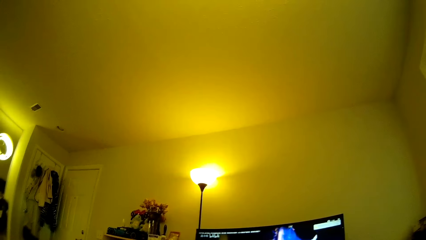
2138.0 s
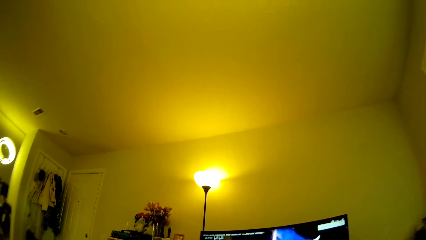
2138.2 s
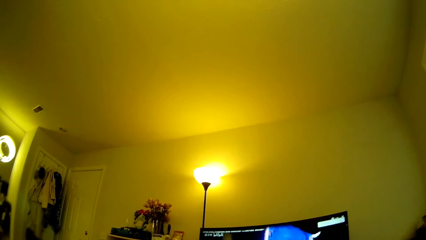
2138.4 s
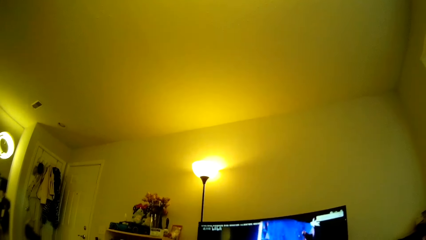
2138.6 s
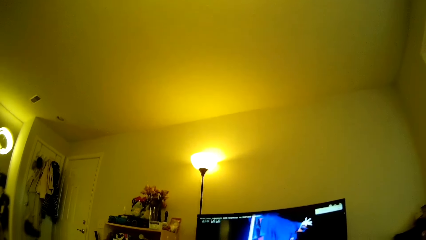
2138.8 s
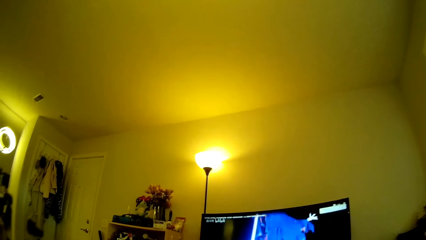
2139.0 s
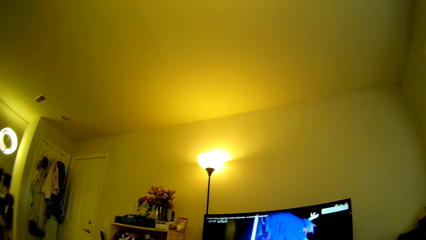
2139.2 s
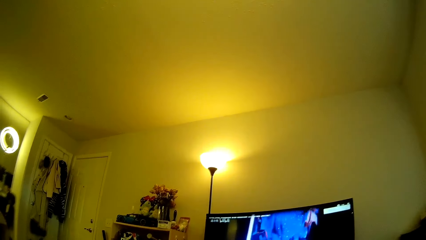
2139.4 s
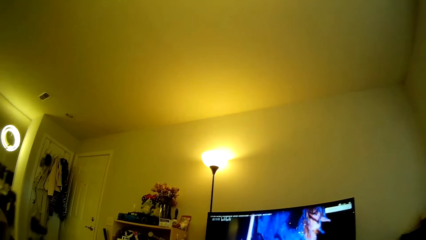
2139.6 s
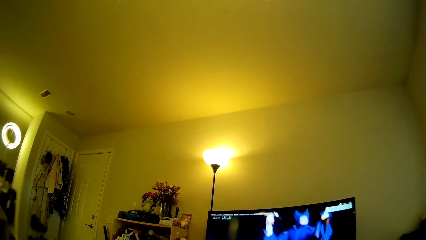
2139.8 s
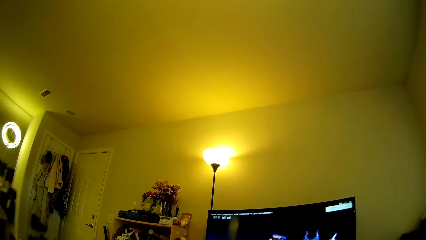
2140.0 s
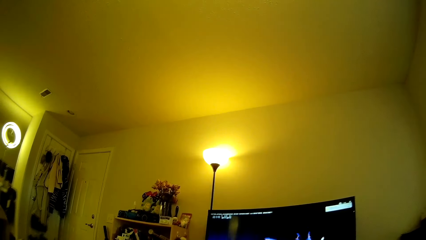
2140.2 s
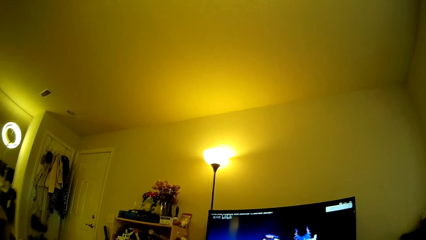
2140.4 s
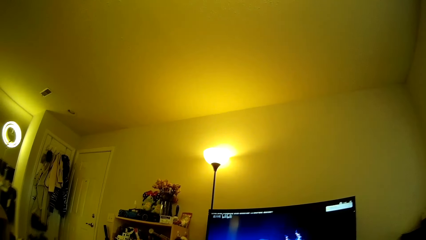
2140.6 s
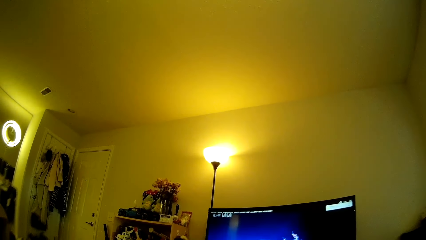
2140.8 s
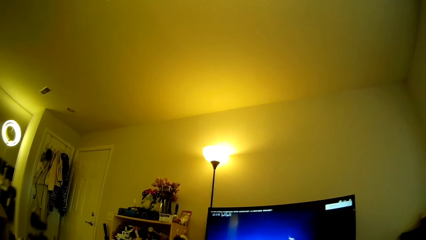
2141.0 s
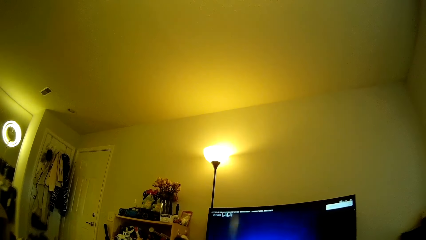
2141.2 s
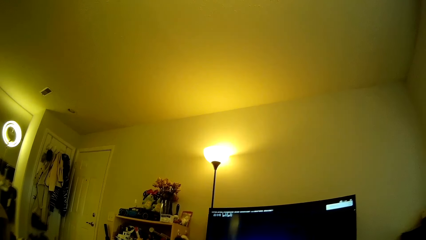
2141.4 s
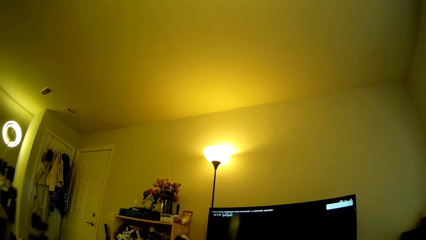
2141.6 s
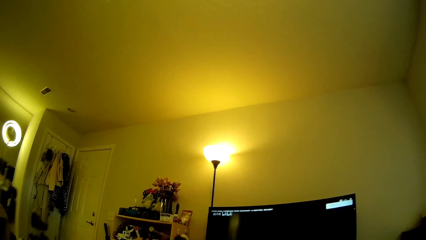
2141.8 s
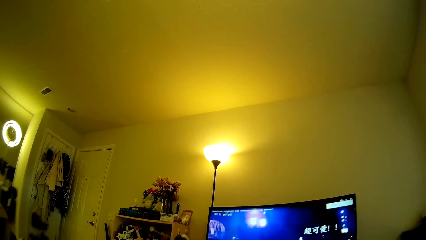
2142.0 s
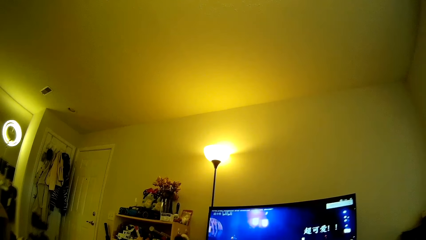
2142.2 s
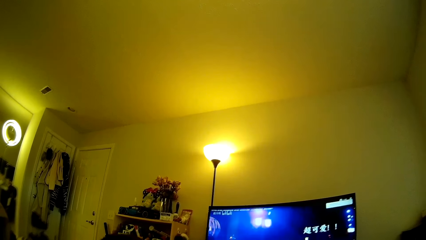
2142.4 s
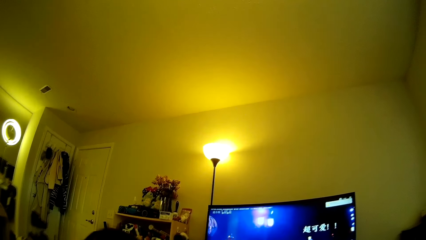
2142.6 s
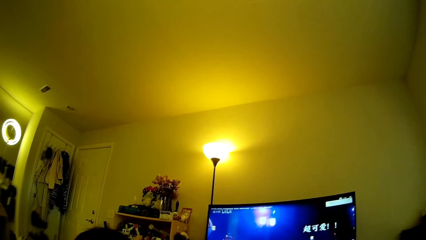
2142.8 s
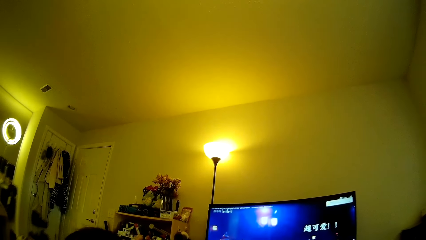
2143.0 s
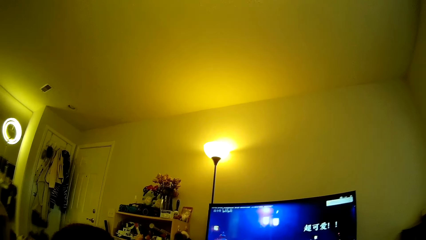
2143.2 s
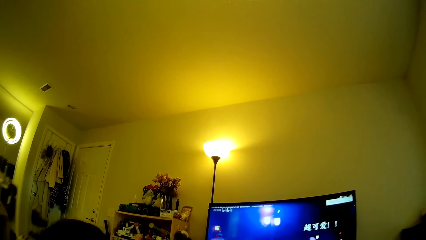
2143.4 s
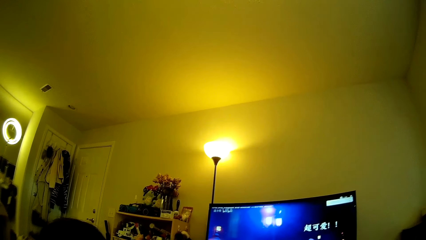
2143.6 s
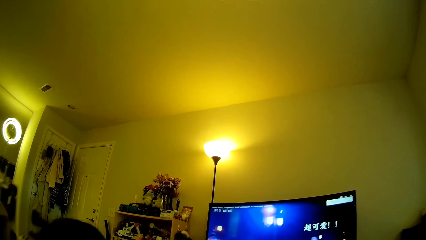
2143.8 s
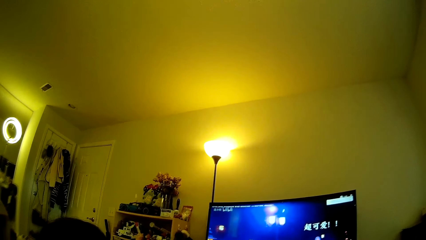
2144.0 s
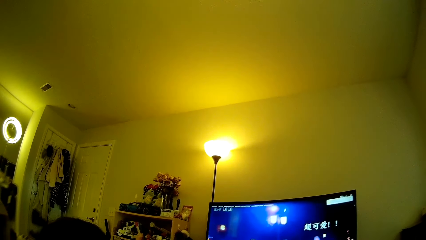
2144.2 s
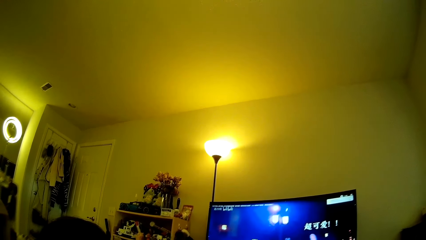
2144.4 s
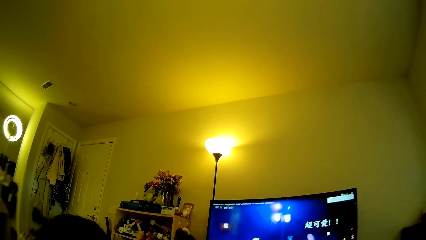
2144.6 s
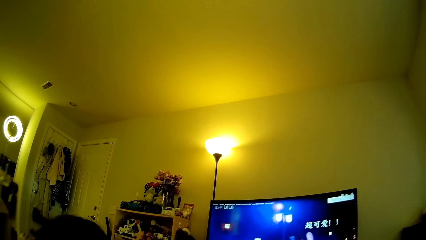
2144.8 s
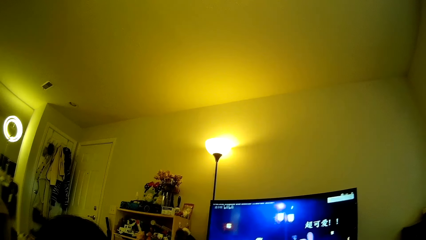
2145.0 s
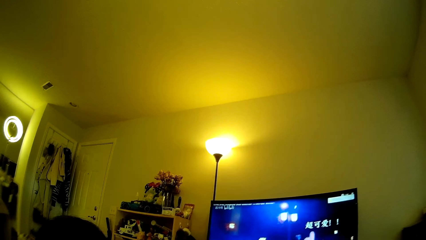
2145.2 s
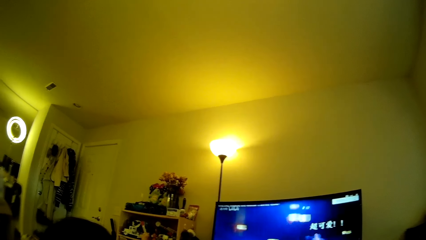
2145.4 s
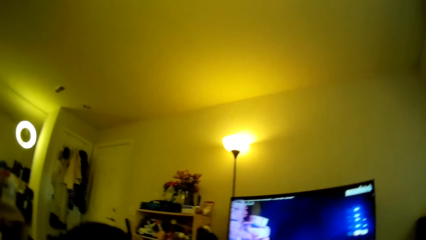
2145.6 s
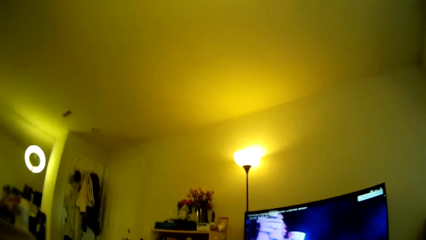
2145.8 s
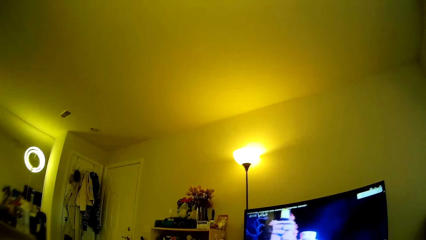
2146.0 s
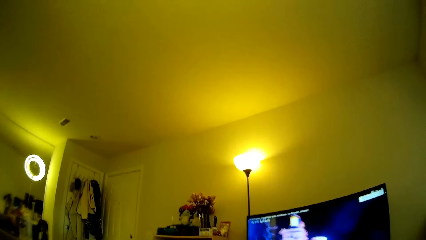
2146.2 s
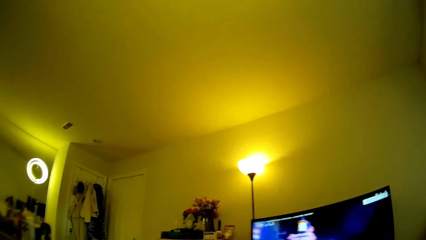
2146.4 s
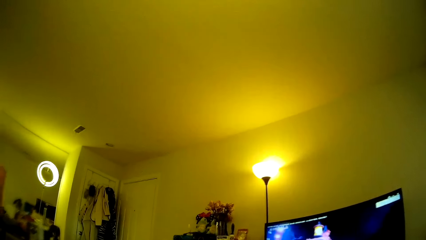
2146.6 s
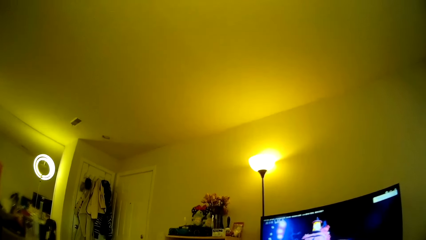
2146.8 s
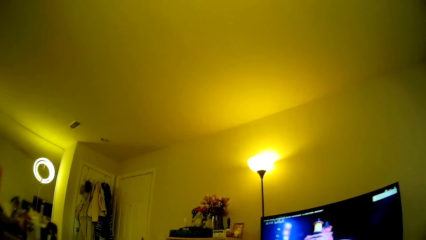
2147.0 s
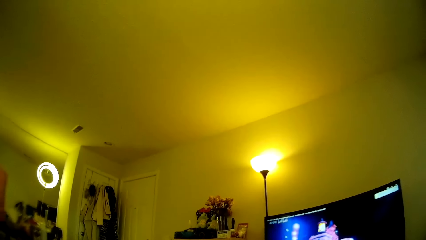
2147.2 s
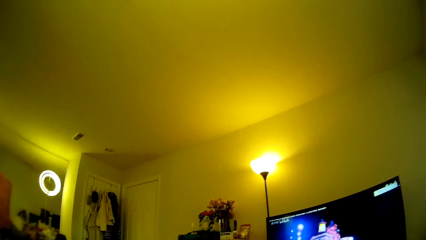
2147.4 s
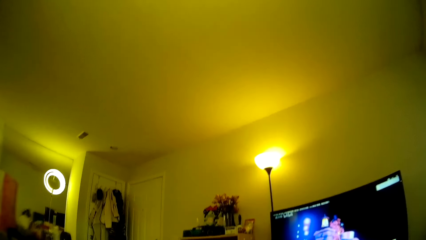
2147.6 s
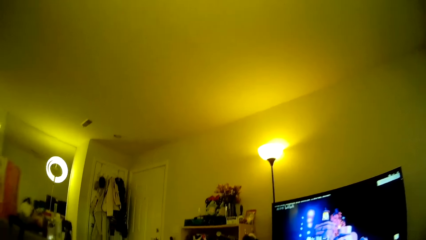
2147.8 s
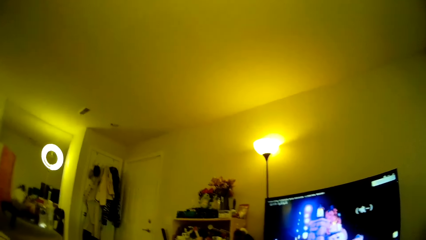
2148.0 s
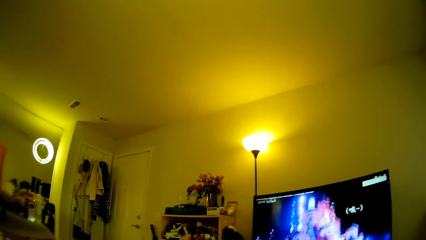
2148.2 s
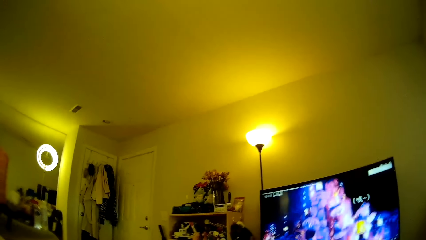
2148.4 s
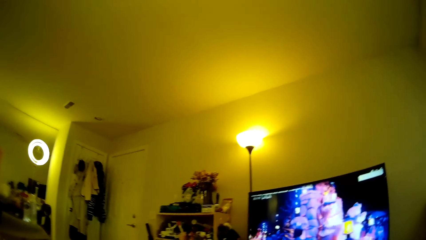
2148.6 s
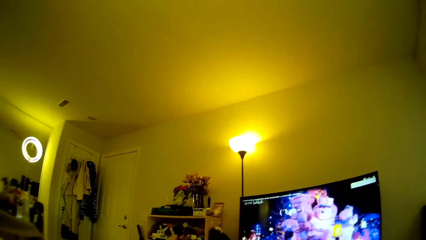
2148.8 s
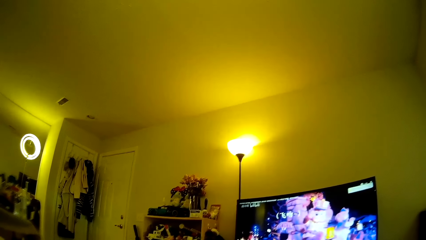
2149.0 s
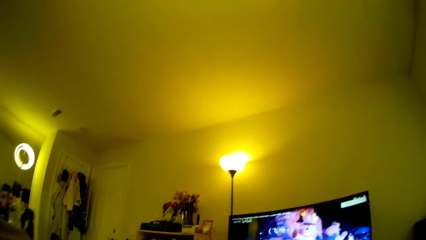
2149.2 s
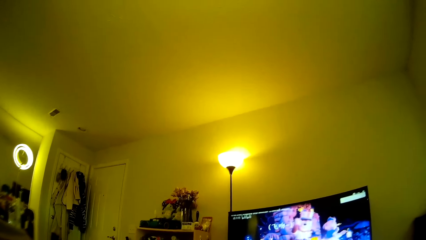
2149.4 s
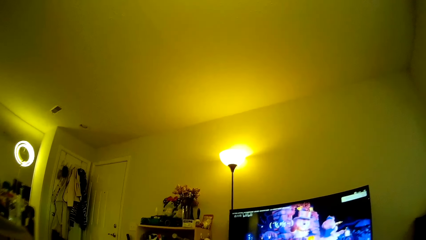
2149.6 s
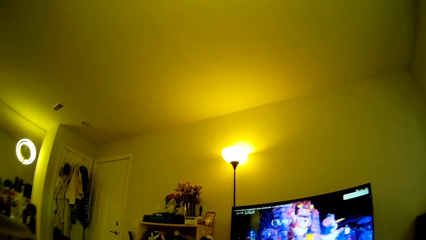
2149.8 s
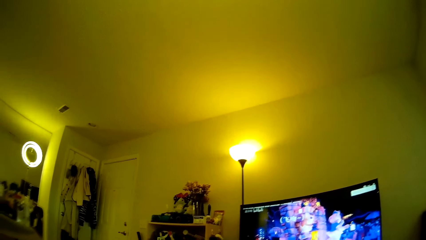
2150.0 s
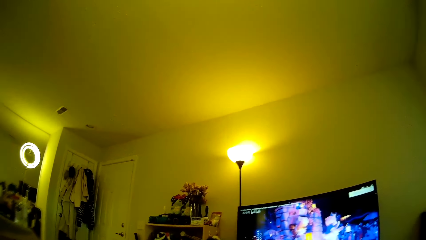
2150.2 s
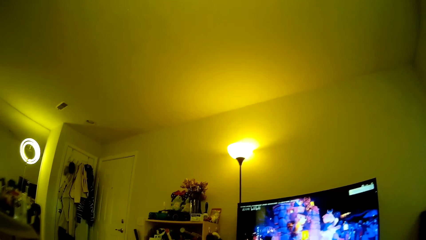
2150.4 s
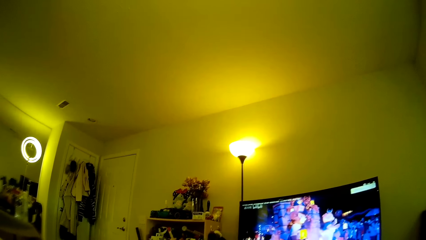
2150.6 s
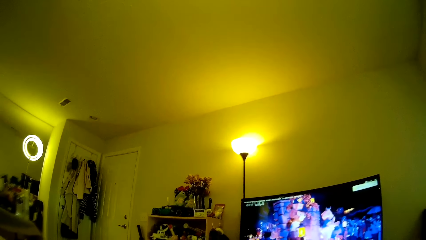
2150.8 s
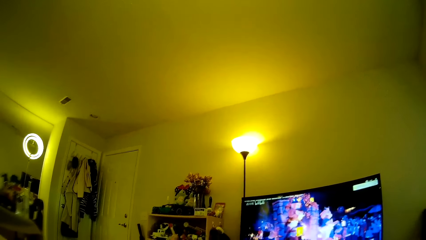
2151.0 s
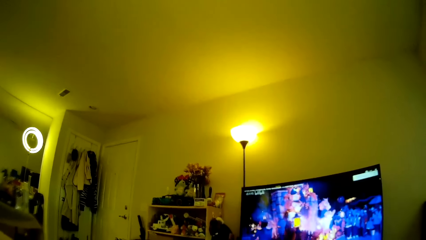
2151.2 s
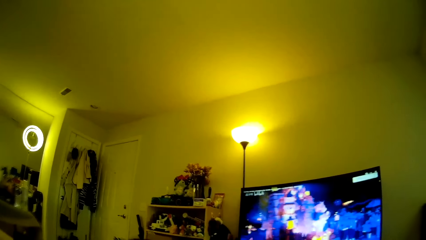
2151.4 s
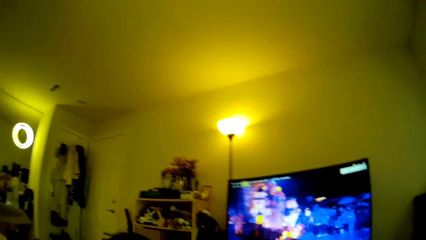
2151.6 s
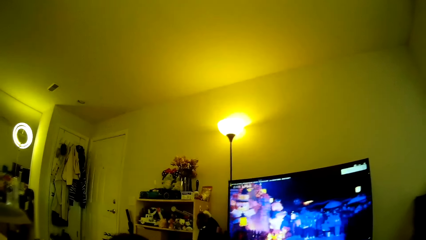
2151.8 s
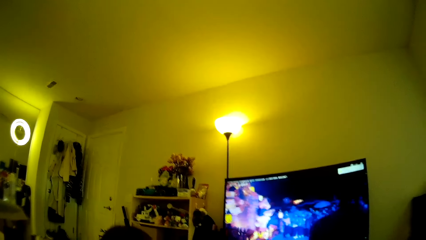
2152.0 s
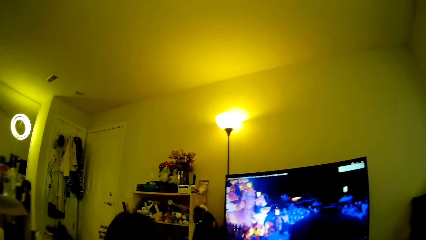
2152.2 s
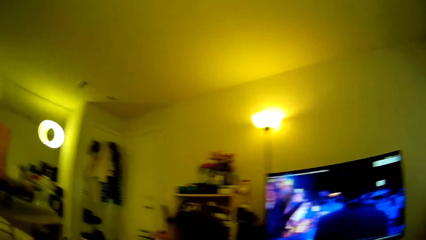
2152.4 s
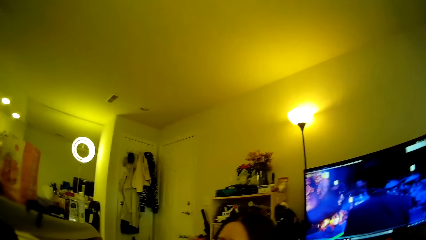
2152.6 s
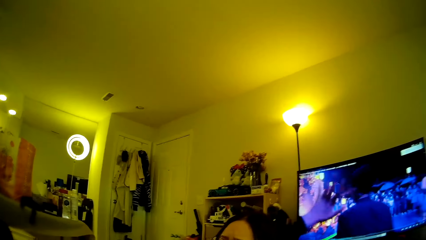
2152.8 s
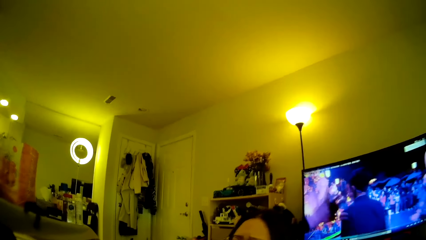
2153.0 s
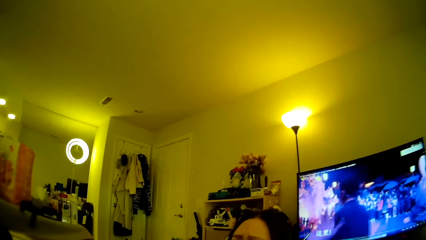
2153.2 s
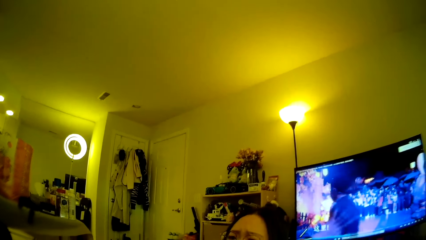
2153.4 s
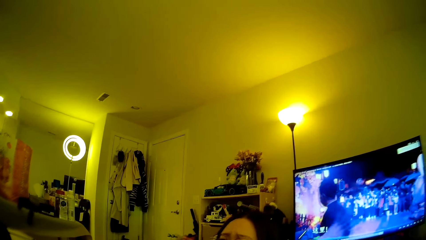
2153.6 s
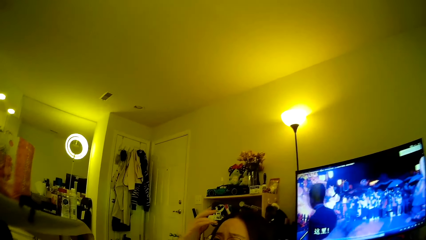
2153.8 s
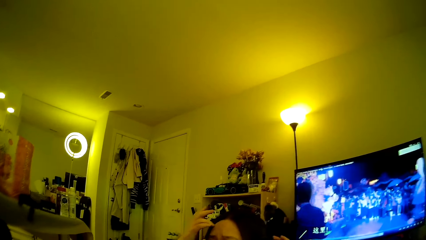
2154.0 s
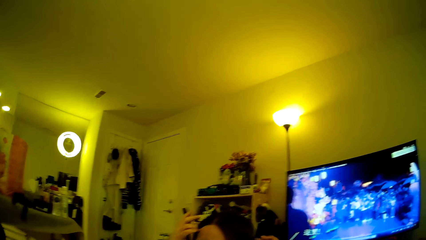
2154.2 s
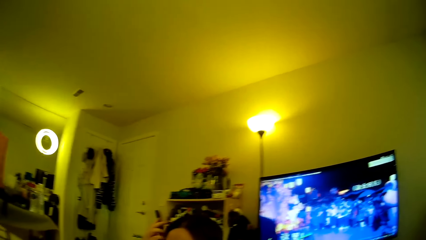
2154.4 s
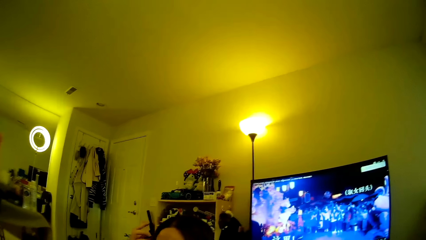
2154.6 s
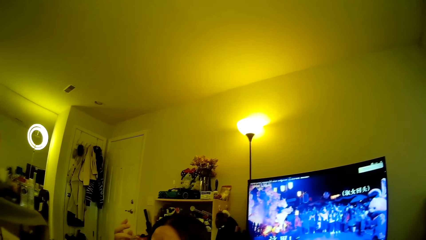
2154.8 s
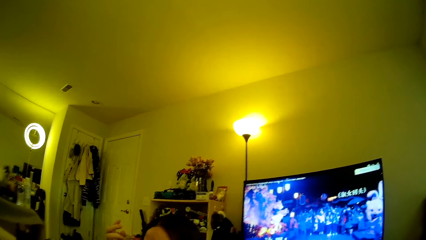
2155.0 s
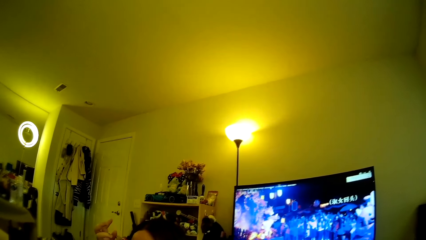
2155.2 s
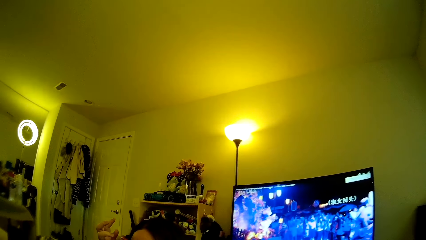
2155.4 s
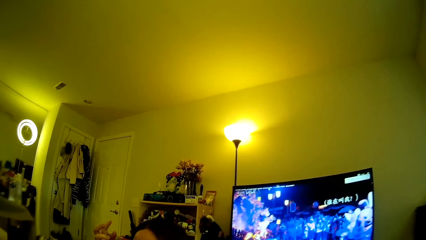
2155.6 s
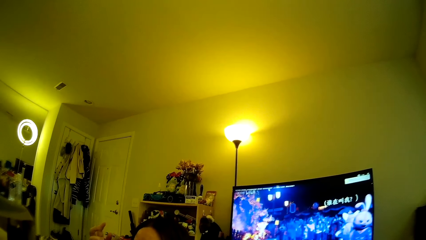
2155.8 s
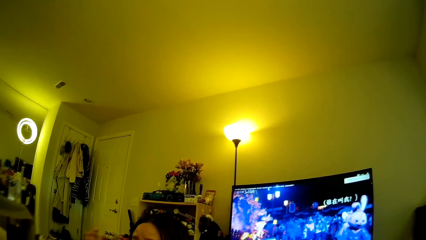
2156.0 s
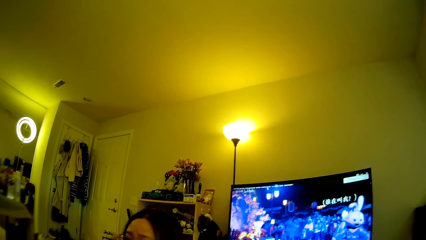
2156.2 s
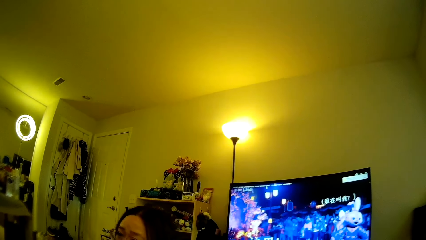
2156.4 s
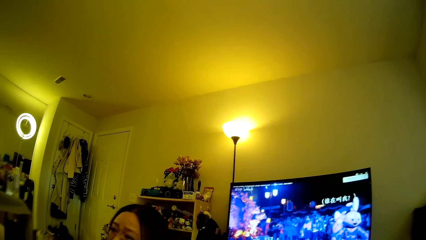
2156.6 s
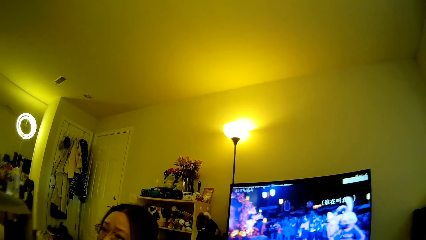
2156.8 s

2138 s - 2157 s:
A lady touches the hair. The lady adjusts the hair using a hand. The camera wearer looks at the computer.
